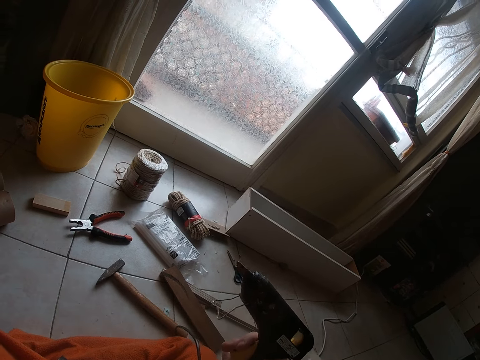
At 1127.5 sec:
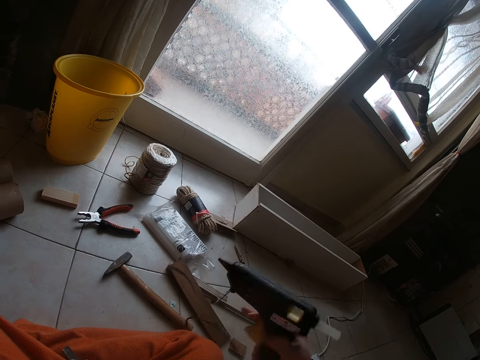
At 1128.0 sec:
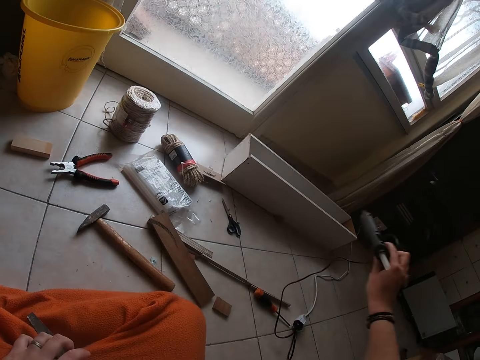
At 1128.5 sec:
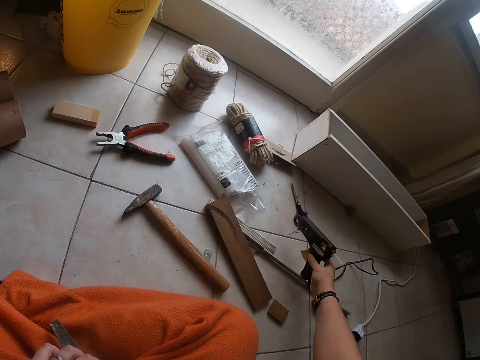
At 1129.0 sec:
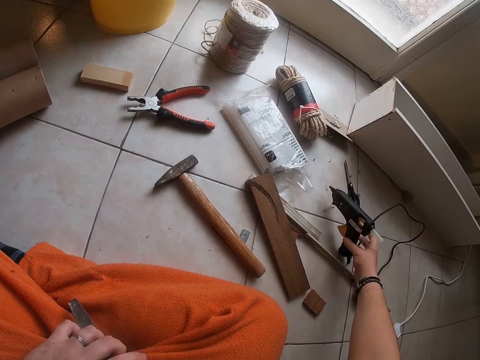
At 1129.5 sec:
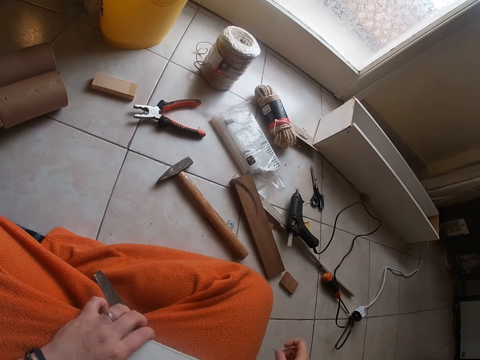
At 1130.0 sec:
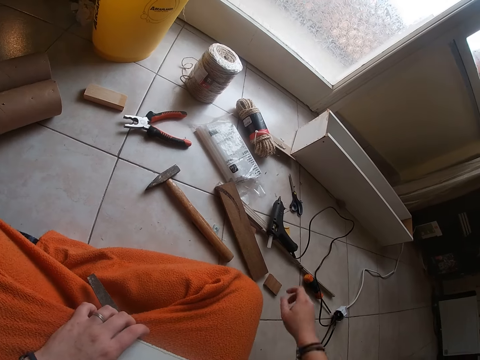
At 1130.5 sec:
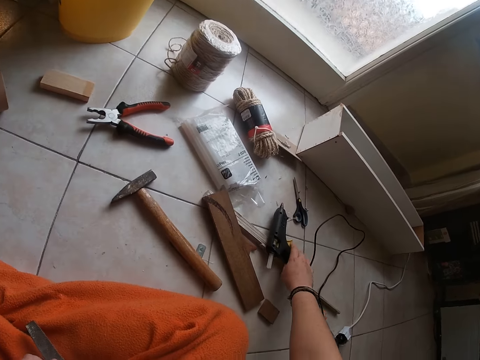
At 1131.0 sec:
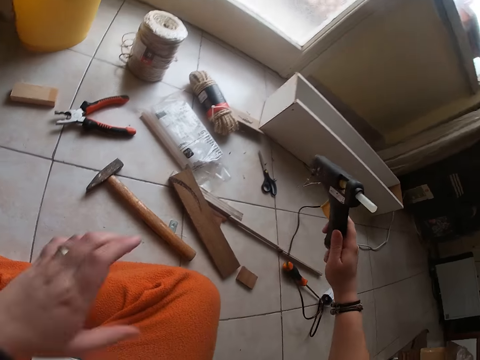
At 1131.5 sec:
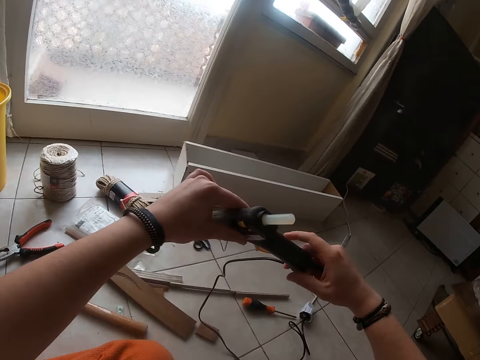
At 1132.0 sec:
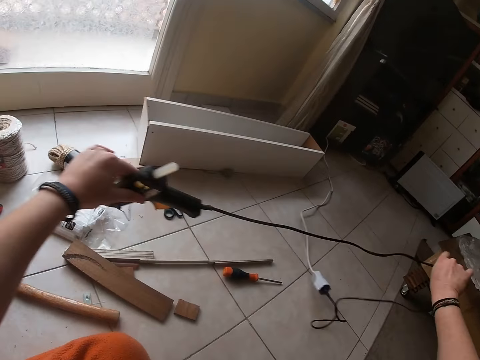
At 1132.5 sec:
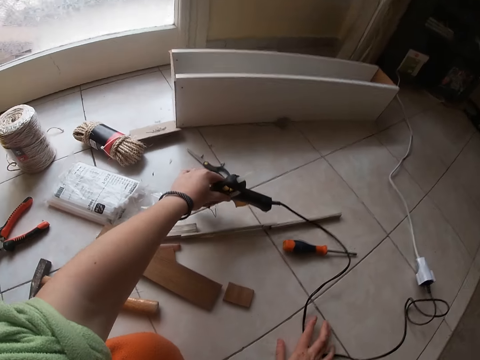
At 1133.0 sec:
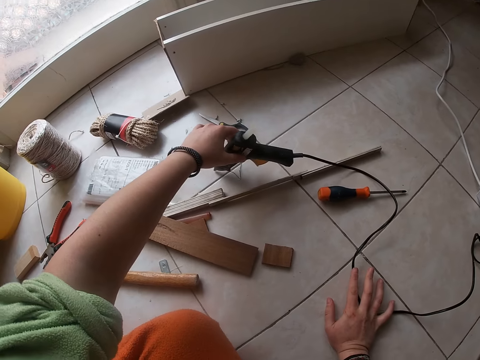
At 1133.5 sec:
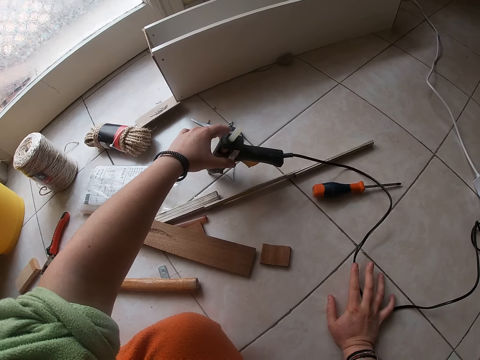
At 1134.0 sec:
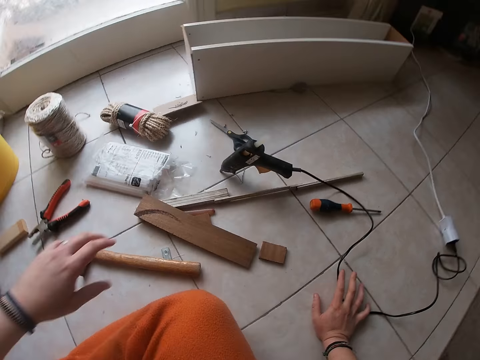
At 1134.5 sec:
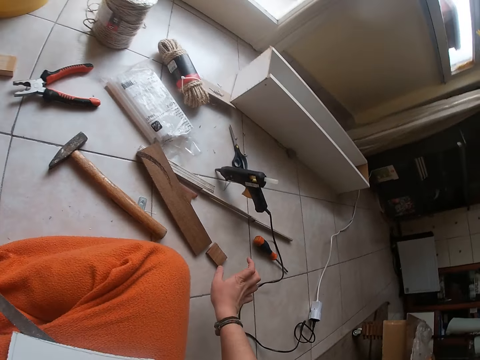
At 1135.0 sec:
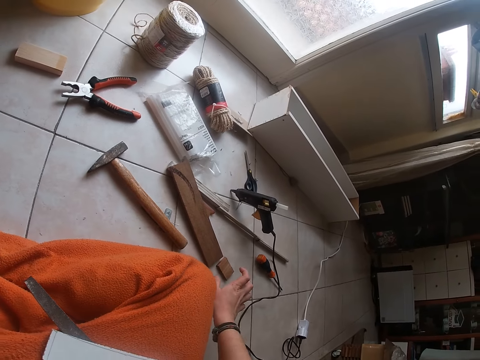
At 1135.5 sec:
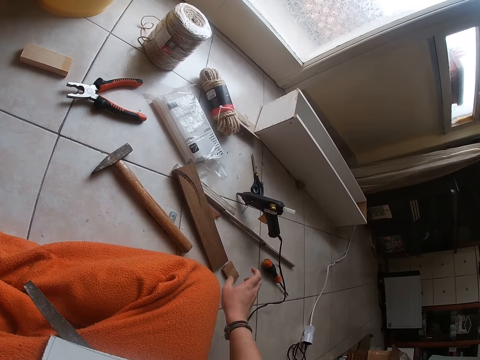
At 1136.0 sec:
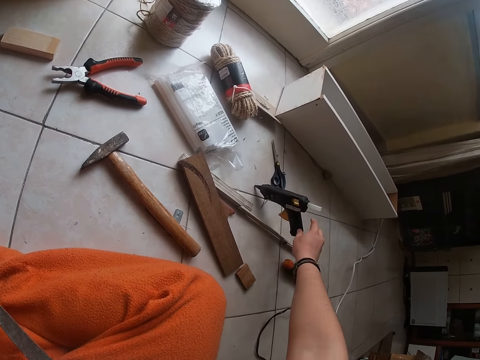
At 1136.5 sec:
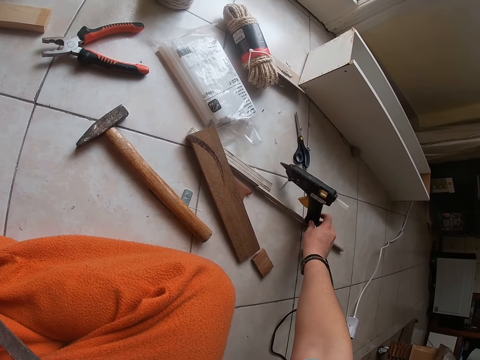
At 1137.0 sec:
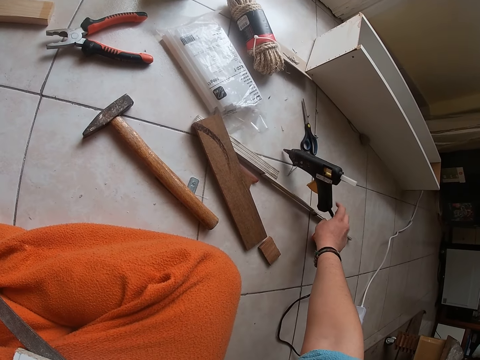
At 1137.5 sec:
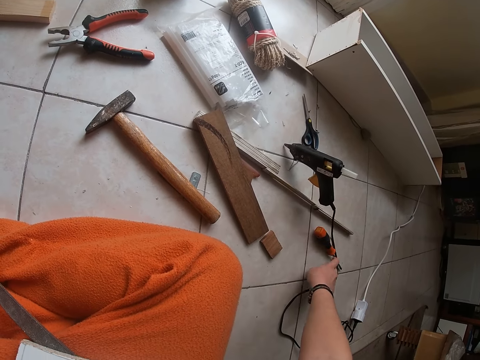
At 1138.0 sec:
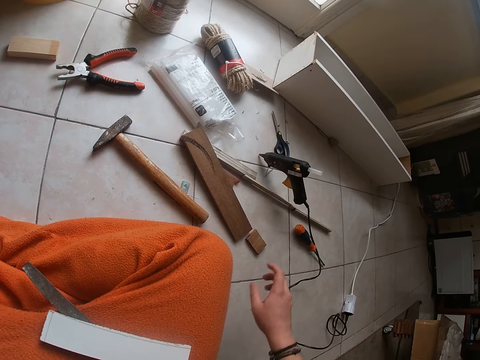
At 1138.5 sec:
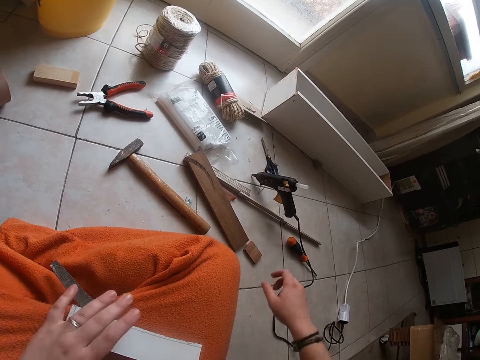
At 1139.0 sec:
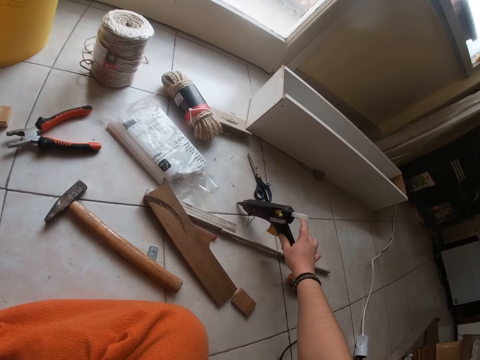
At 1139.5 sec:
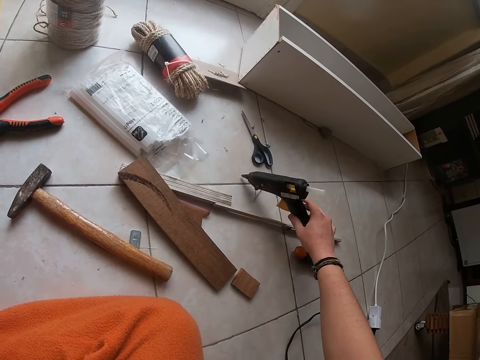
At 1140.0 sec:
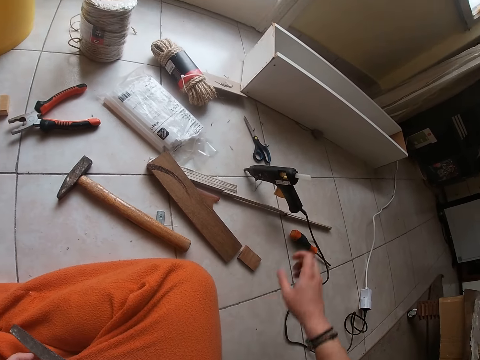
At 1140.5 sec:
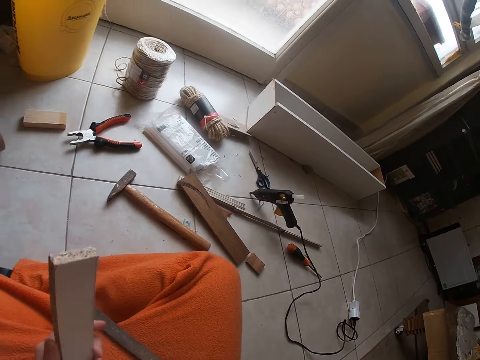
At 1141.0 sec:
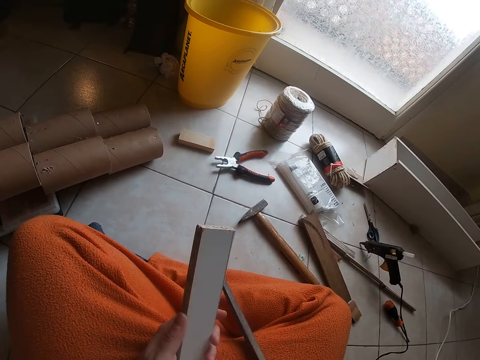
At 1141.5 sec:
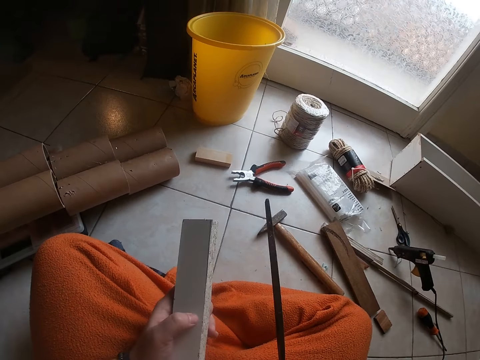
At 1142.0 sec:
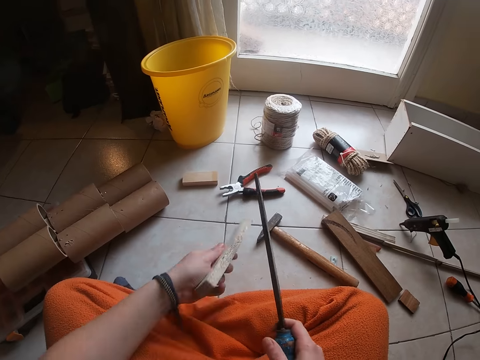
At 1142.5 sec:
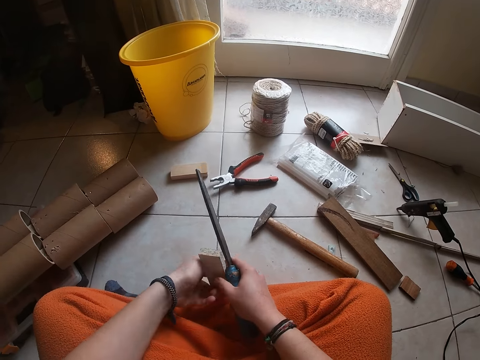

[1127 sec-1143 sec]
The camera wearer stands the glue gun in her right hand on the floor. She picks up the glue gun from the floor with her right hand. She holds the glue gun in her left hand. She adjusts the wire of the glue gun with her right hand. She stands the glue gun in her left hand on the floor. She stands the glue gun in her right hand on the floor. She adjusts the glue gun on the floor with her right hand. She picks up wood.

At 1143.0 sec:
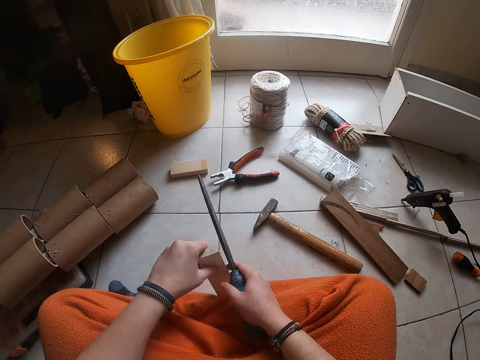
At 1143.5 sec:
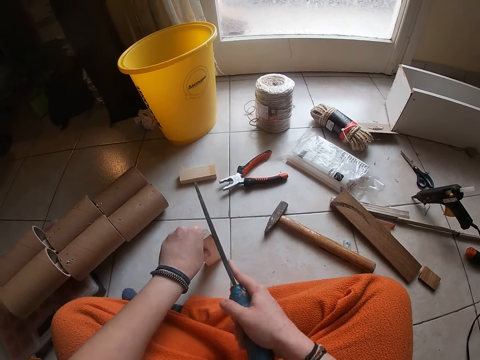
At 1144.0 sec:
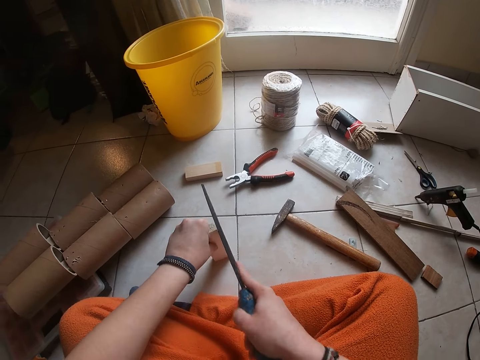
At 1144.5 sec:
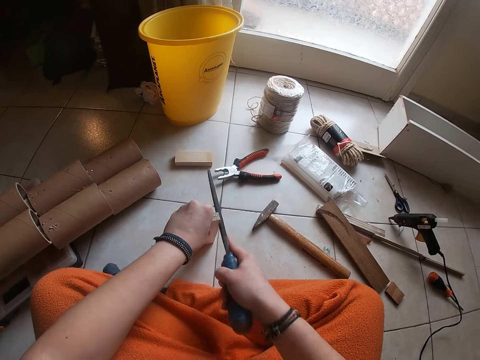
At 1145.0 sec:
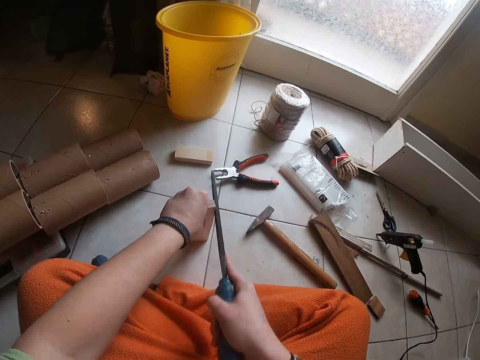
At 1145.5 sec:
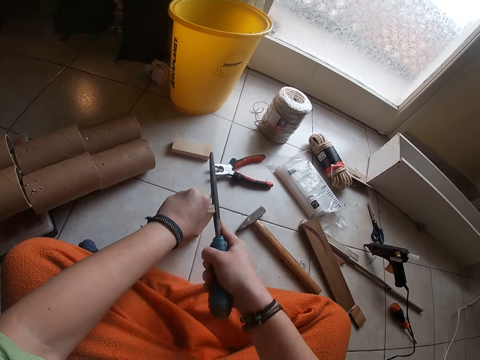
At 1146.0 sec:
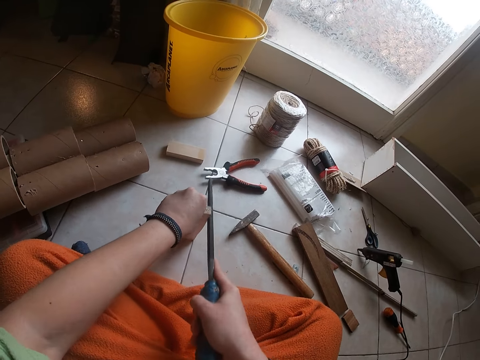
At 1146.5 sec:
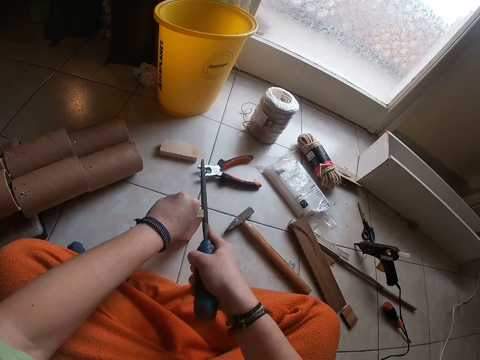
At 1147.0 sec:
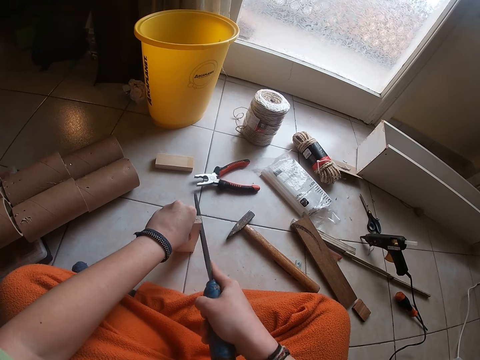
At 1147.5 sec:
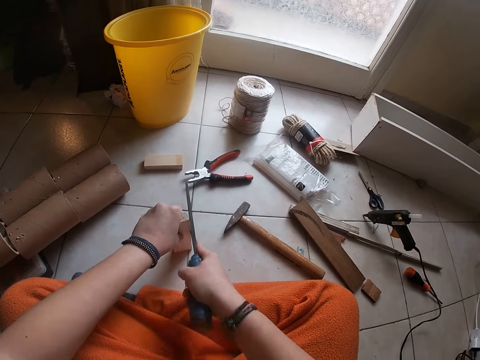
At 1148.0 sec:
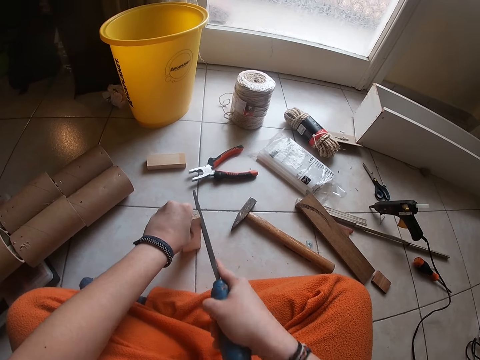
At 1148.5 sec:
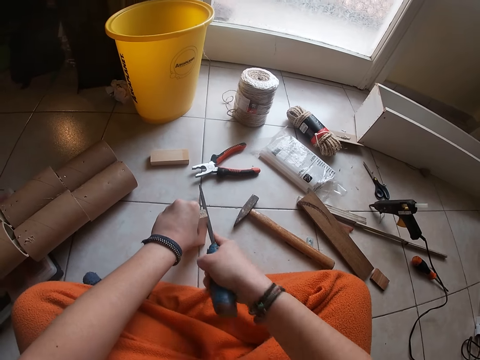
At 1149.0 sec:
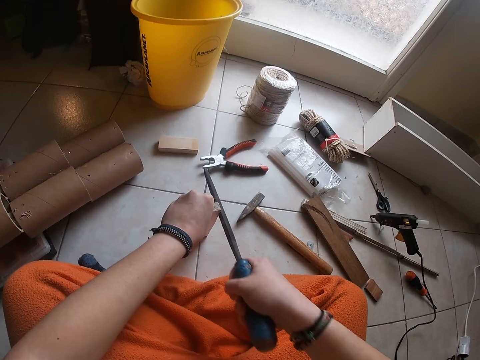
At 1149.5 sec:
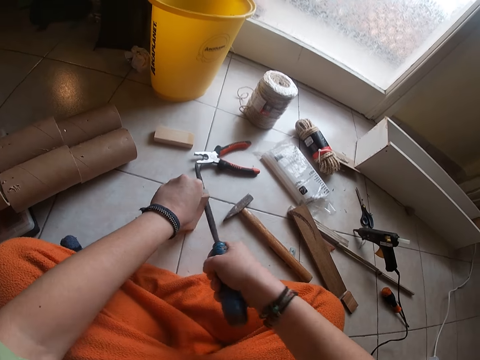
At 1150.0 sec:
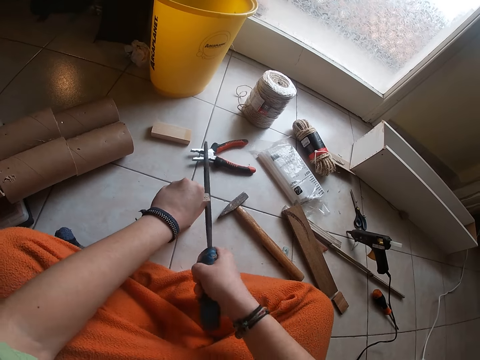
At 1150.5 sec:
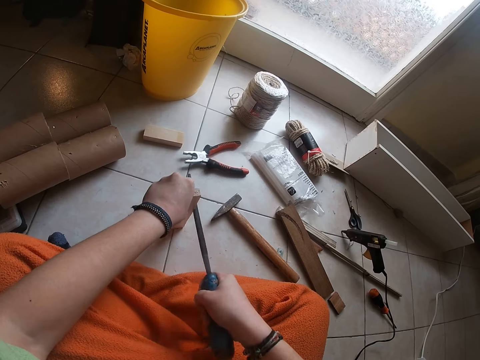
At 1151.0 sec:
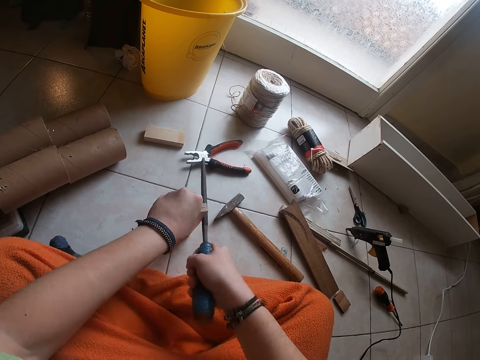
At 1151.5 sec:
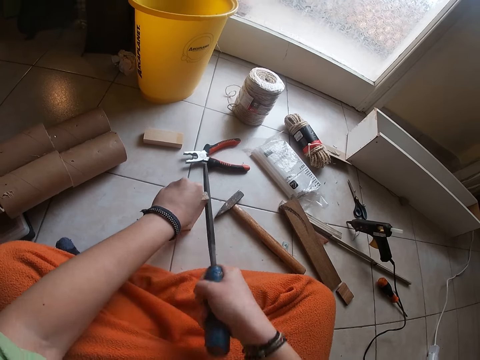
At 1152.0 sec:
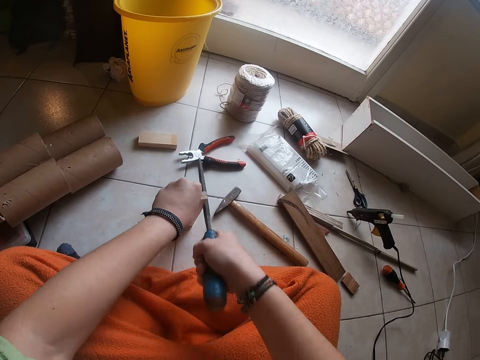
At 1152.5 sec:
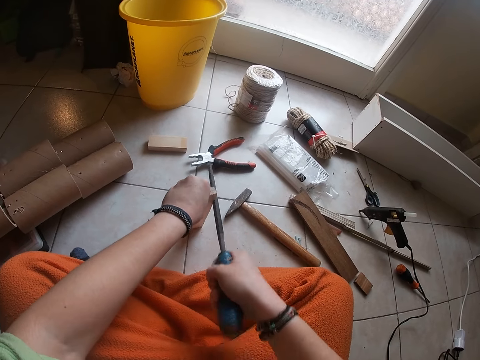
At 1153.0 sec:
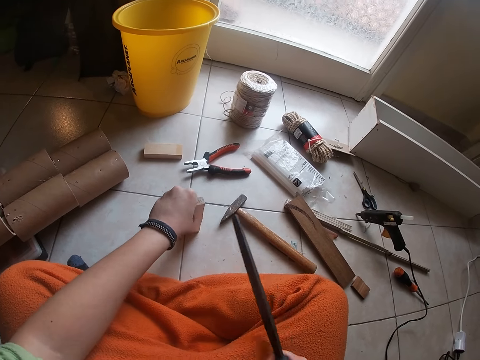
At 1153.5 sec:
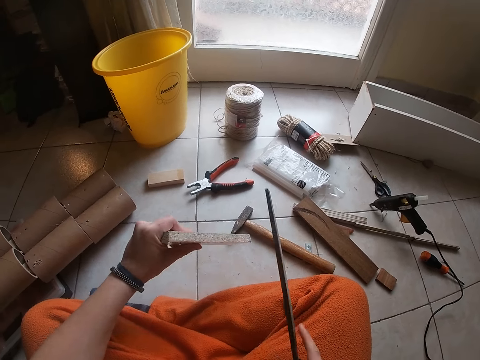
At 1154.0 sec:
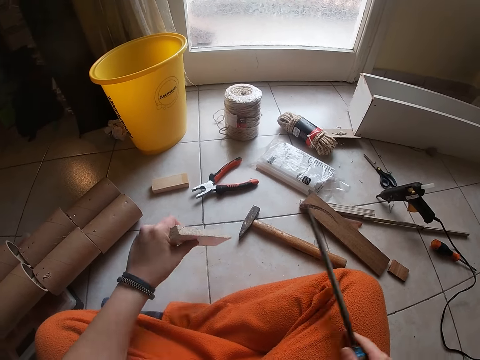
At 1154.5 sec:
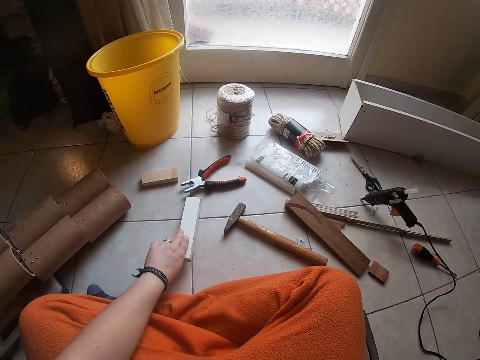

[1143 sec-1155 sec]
The camera wearer smoothens the wood. She cuts the wood plank with a knife in her right hand. She looks at the wood.
